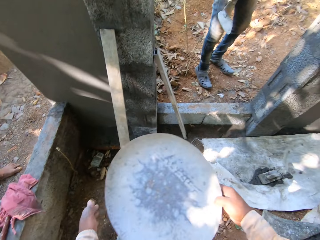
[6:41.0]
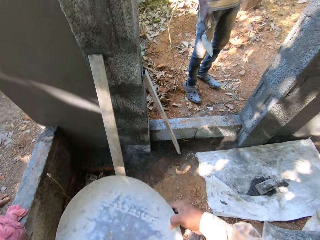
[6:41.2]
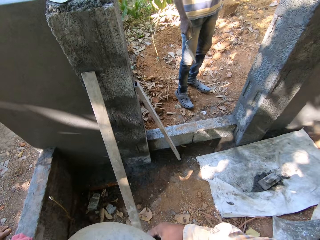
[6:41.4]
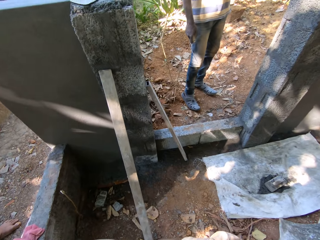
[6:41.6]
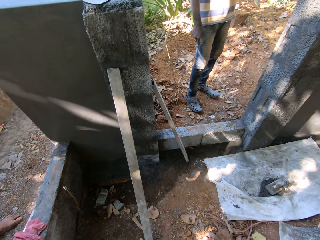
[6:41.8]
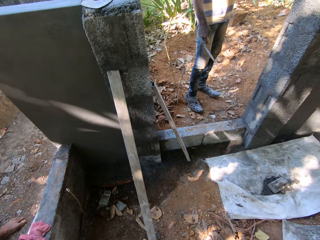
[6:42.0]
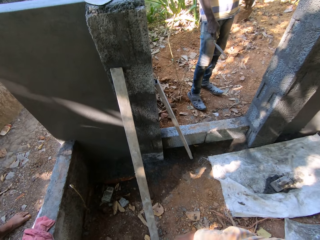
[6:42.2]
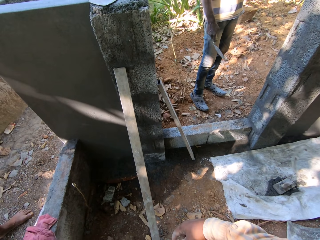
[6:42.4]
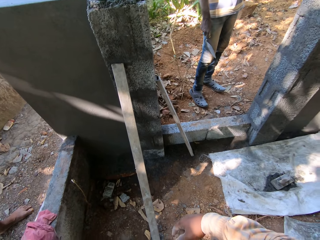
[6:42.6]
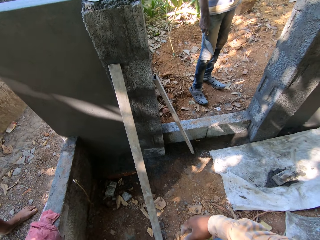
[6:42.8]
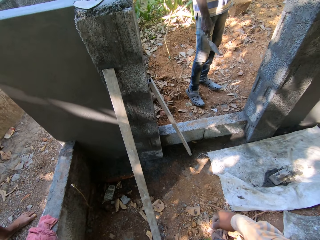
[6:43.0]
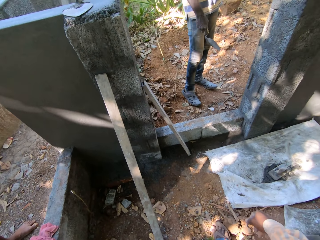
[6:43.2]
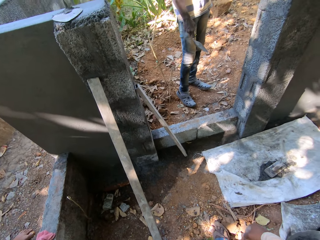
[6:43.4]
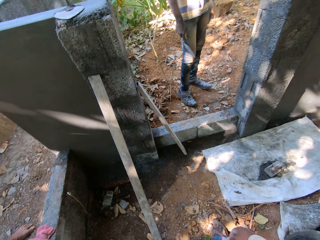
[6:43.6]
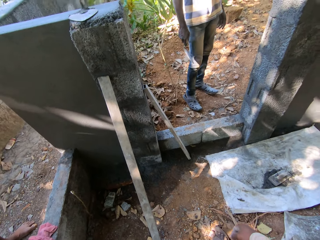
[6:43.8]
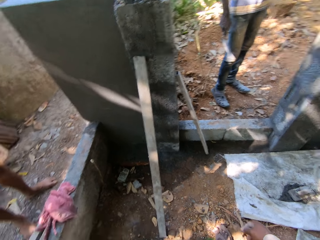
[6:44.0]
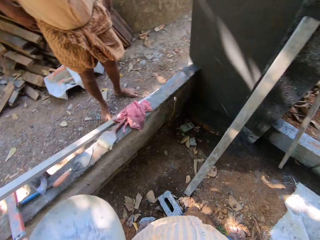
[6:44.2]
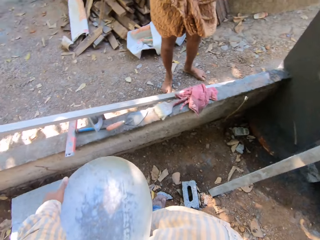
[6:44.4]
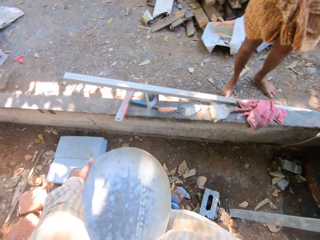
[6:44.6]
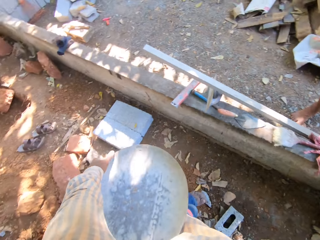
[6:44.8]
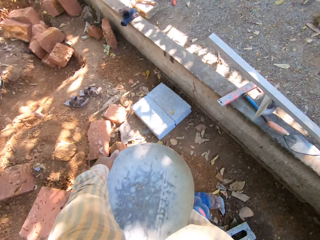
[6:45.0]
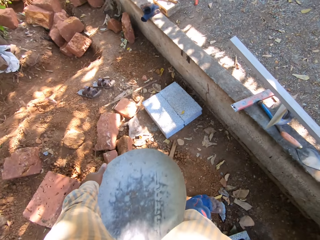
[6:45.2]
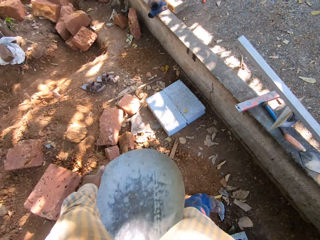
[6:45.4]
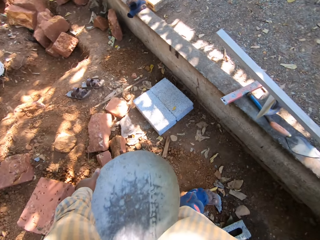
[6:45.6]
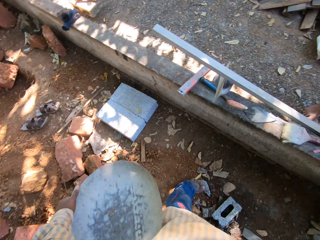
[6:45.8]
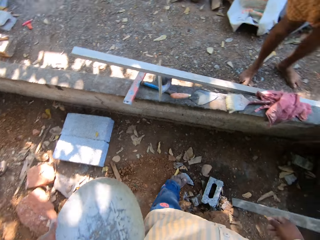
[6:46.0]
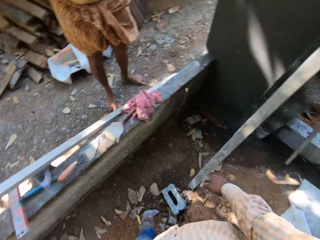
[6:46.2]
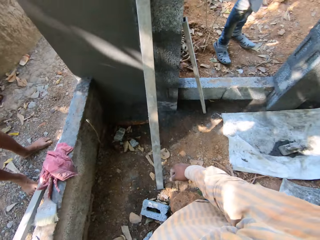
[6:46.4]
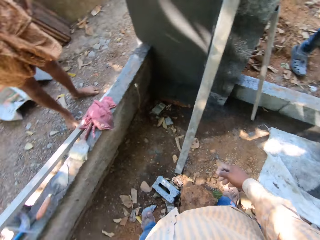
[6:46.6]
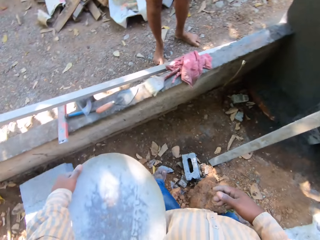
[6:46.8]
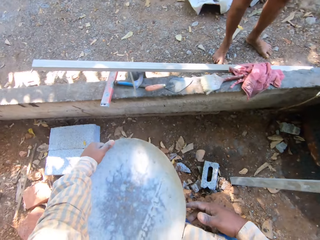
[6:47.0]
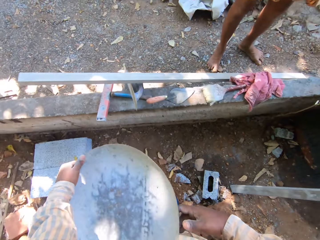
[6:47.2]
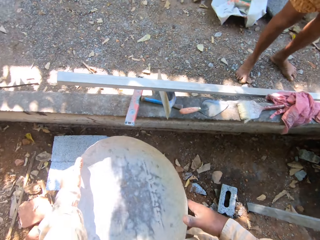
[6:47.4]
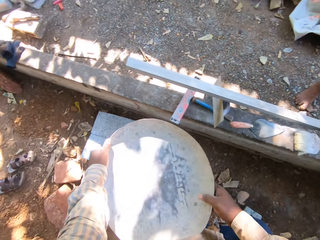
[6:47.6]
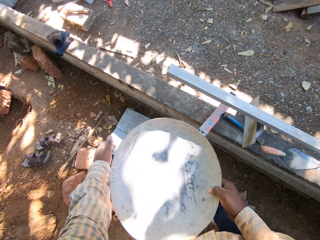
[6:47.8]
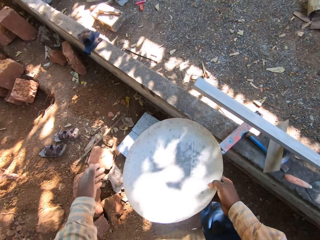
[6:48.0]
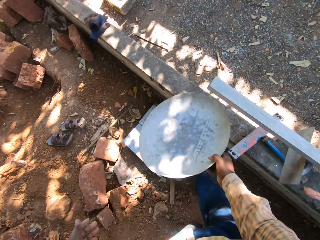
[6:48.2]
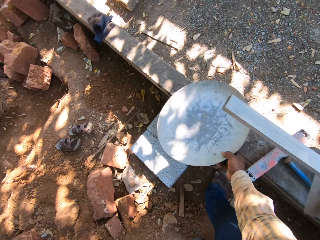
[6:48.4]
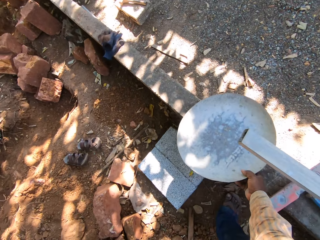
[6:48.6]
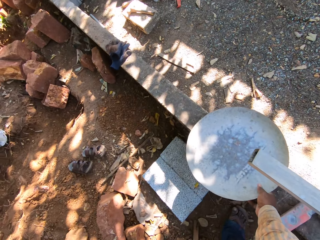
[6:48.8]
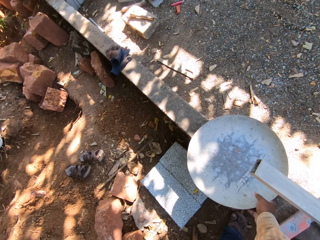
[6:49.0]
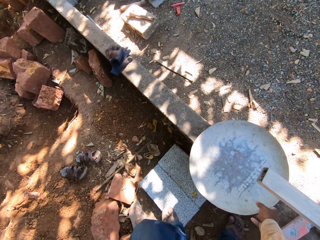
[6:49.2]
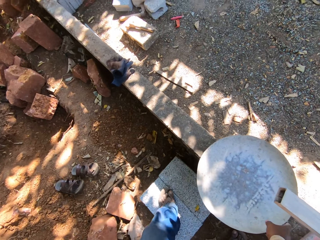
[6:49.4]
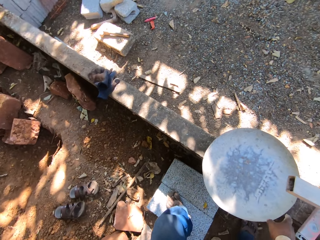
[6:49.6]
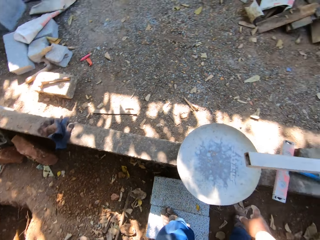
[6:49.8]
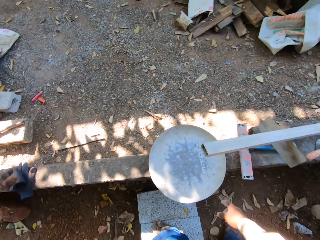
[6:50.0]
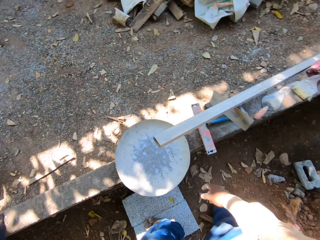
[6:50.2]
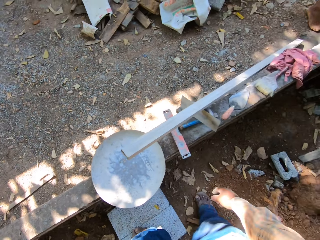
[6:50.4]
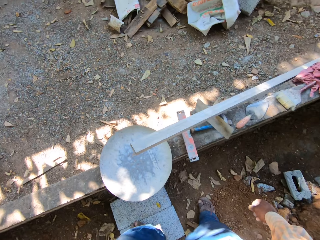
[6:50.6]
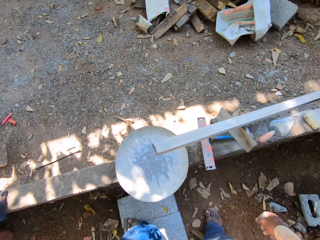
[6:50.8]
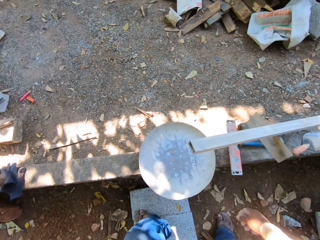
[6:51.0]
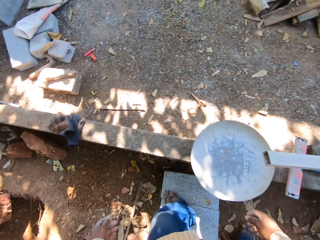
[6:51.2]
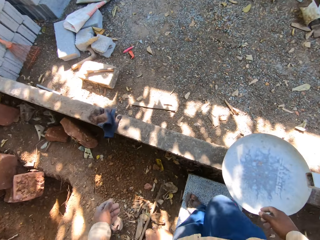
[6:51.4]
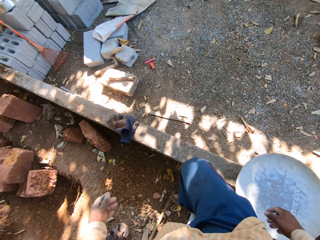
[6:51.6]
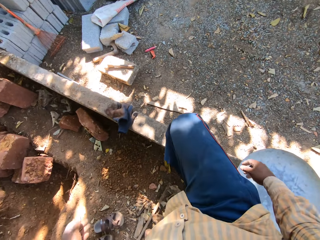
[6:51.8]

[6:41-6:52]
The camera wearer passes the pan from his right hand to his left hand. He looks around. He passes the pan from his left hand to his right hand. He drops the pan on the concrete with his right hand.

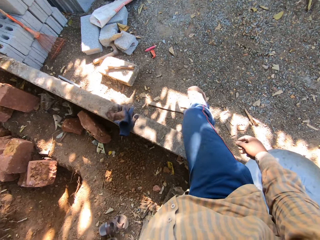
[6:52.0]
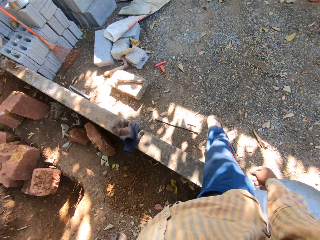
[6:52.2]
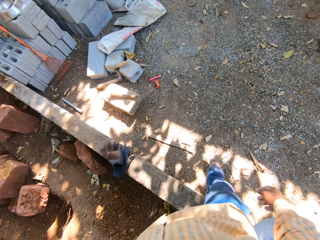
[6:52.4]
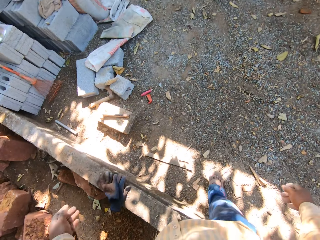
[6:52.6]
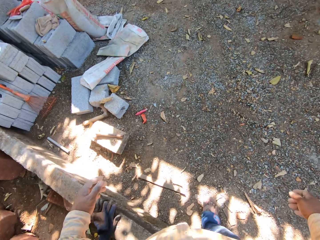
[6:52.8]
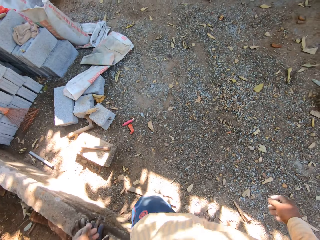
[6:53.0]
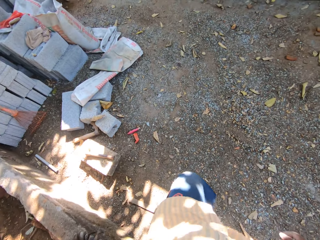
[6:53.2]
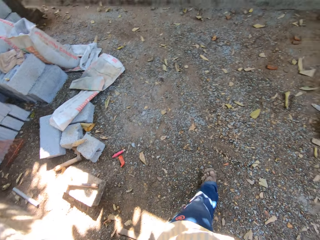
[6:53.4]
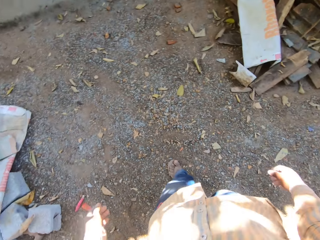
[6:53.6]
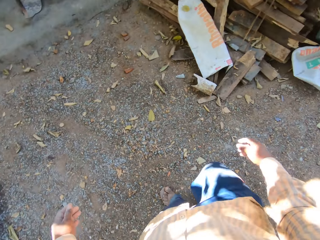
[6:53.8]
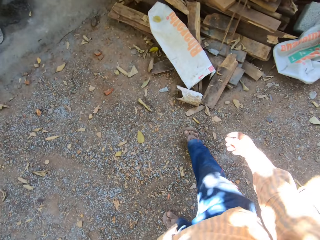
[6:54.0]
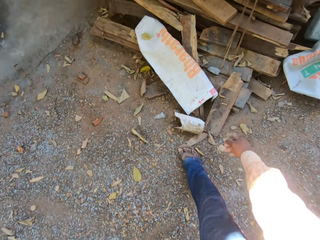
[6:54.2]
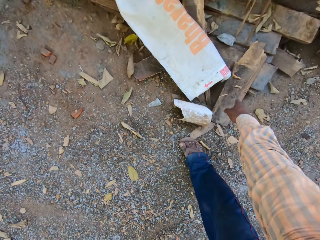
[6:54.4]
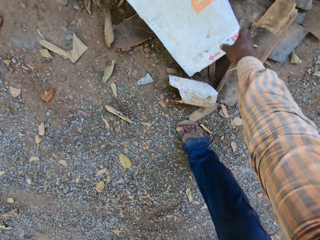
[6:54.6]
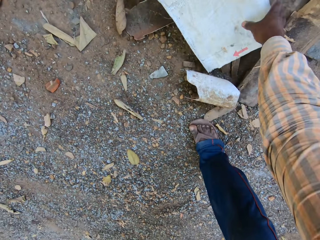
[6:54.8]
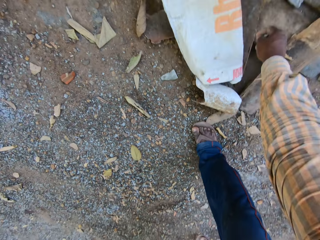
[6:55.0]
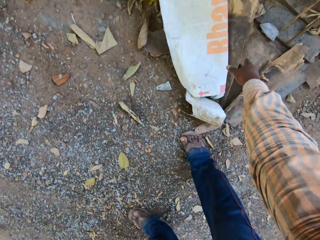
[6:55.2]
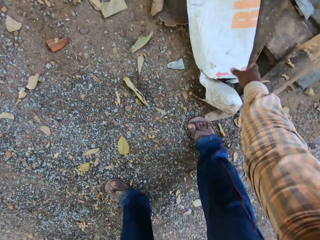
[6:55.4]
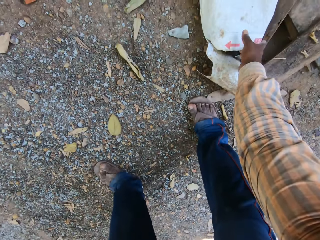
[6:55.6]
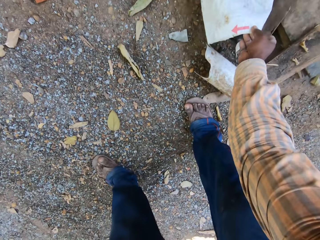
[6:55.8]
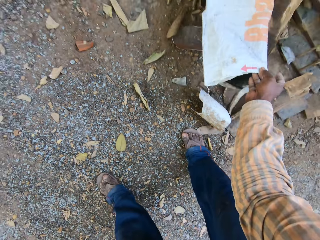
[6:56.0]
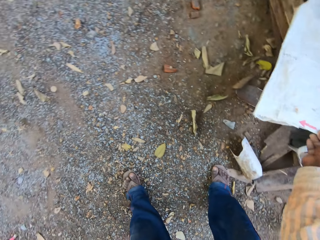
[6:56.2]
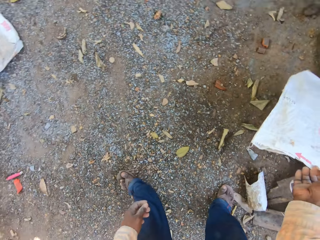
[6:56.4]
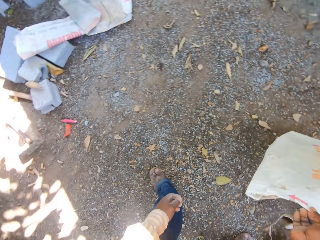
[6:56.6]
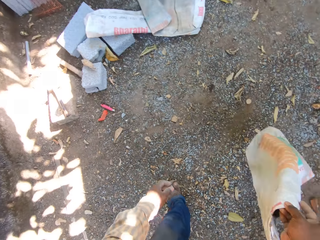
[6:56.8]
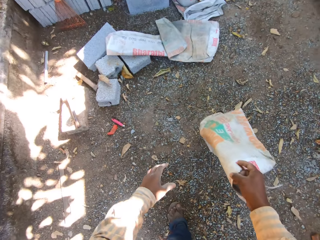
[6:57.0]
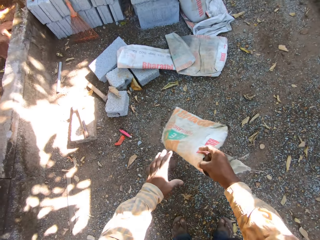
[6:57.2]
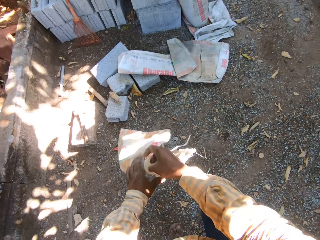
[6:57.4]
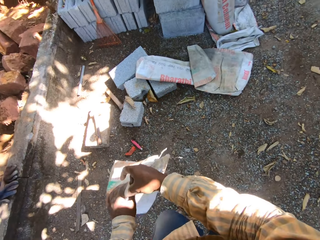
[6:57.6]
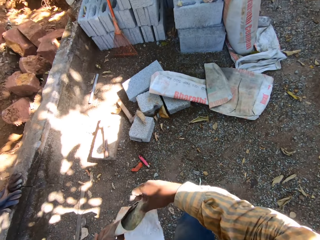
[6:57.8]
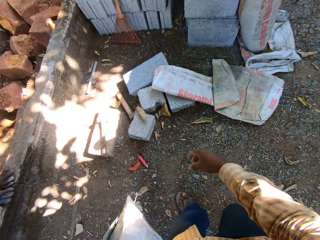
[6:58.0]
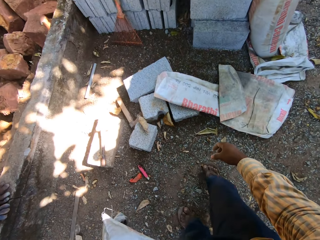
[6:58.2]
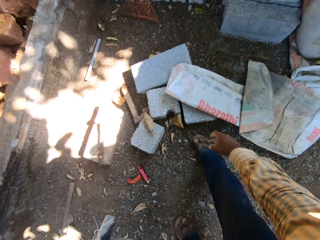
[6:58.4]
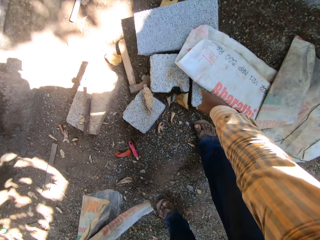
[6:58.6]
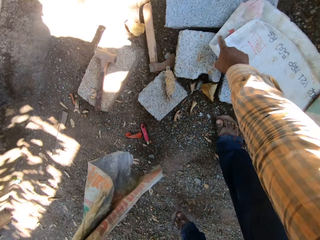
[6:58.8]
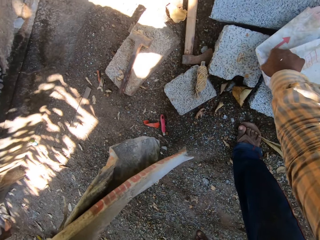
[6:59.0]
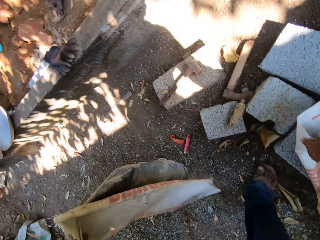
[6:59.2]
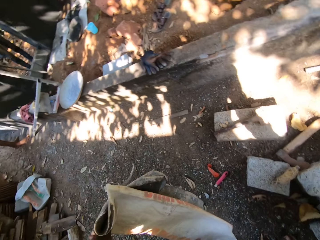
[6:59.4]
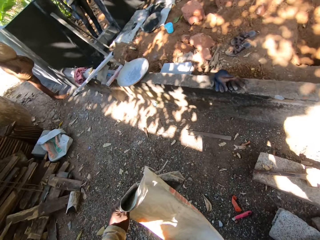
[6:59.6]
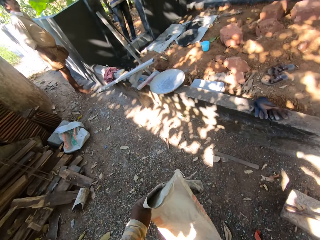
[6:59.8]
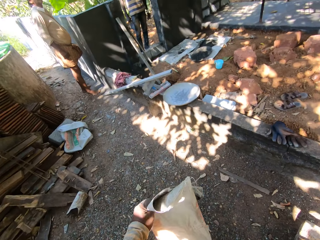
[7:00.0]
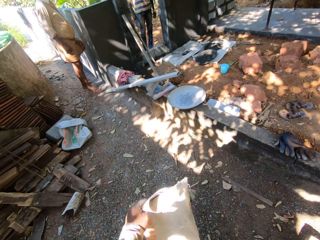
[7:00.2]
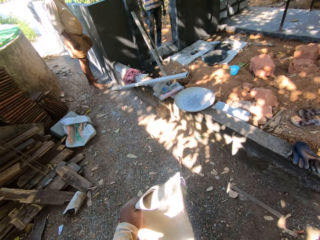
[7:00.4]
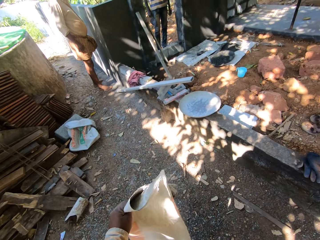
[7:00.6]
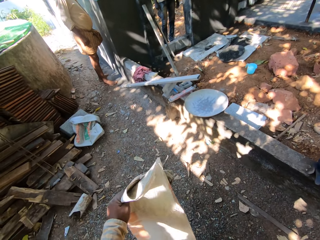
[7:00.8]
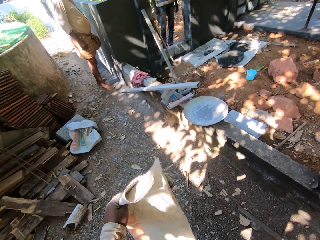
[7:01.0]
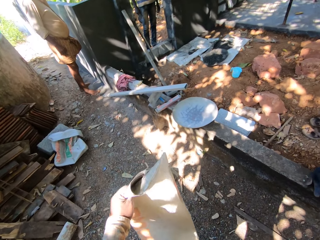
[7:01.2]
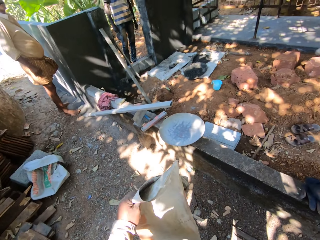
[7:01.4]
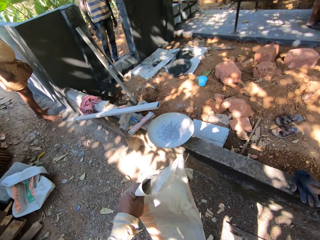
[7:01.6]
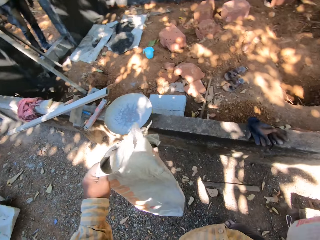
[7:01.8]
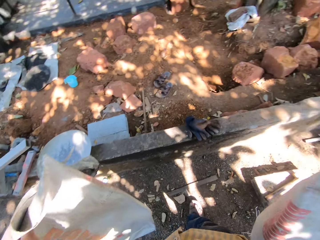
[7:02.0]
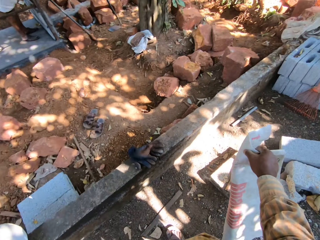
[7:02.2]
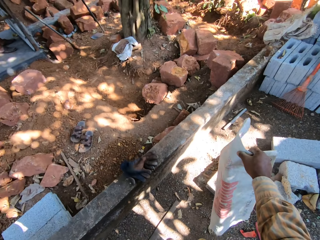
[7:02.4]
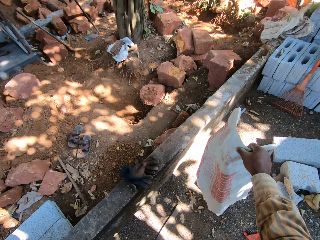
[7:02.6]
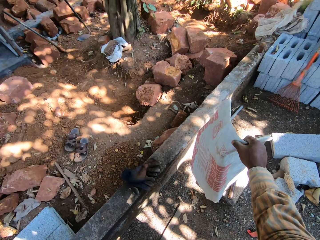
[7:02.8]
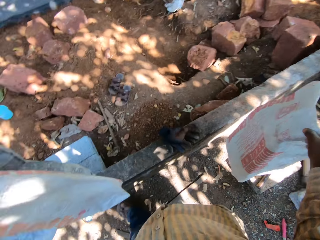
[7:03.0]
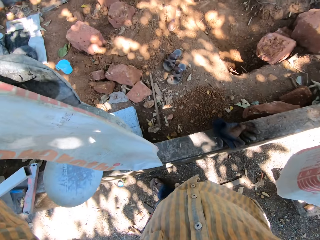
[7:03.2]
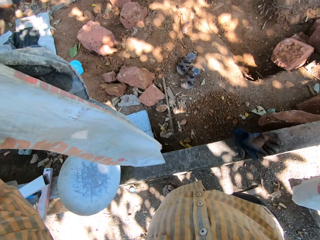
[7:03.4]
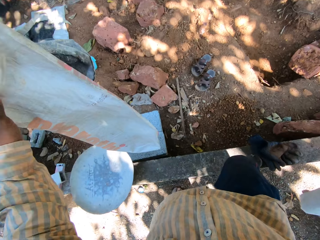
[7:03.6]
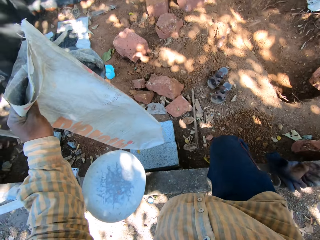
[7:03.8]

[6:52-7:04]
The camera wearer walks on the ground. He picks up a sack from the ground with his right hand. He passes the sack from his right hand to his left hand. He picks up the sack from the ground with his right hand.
